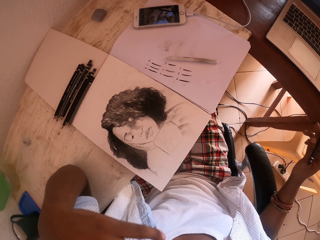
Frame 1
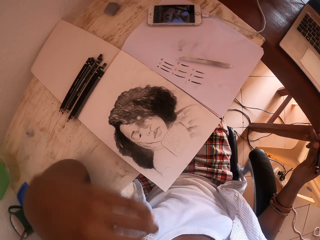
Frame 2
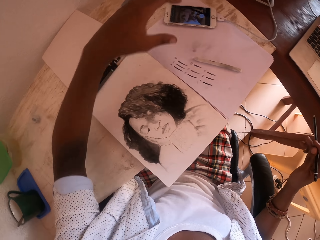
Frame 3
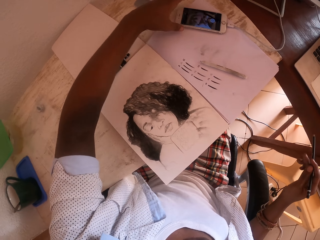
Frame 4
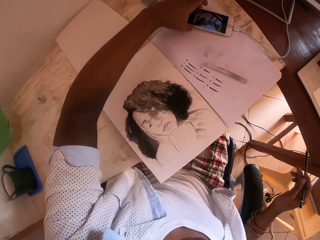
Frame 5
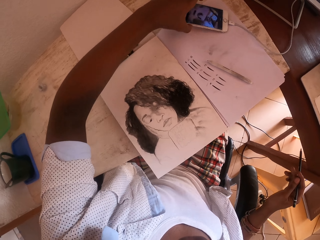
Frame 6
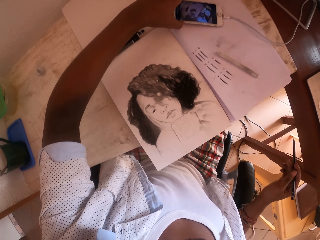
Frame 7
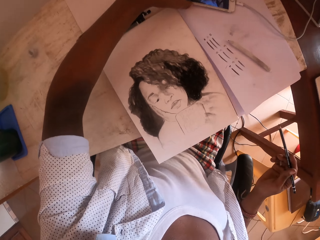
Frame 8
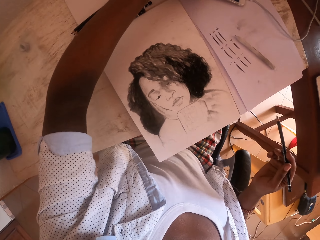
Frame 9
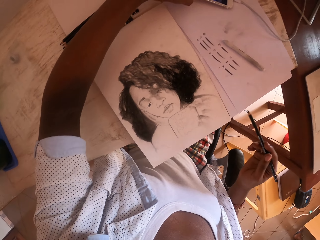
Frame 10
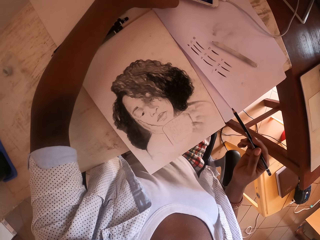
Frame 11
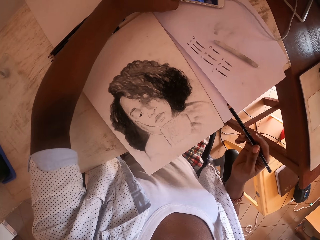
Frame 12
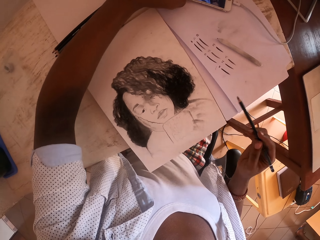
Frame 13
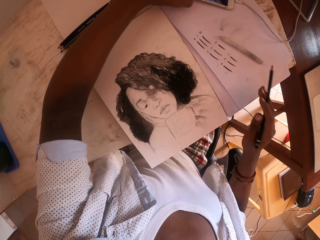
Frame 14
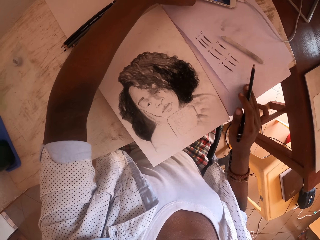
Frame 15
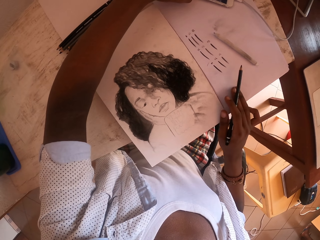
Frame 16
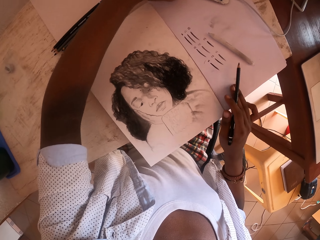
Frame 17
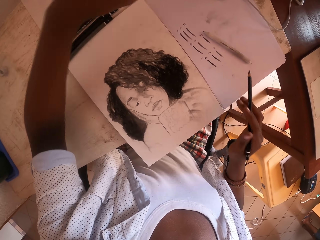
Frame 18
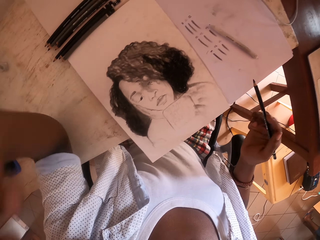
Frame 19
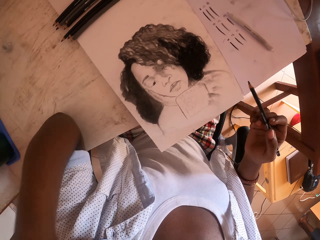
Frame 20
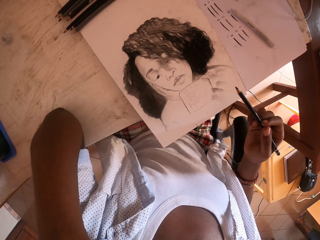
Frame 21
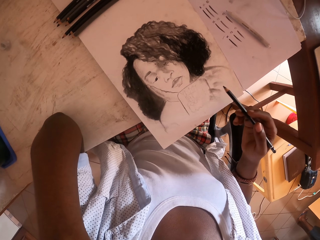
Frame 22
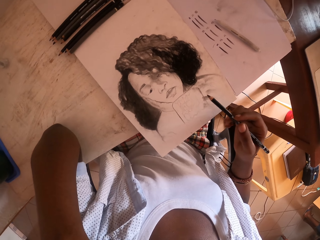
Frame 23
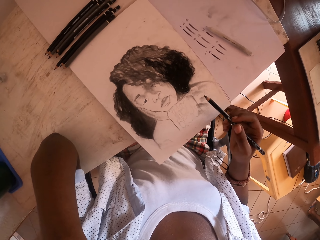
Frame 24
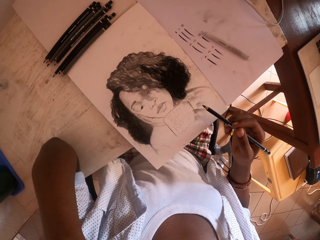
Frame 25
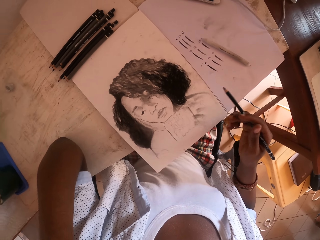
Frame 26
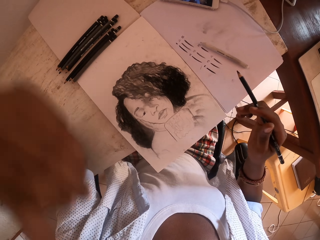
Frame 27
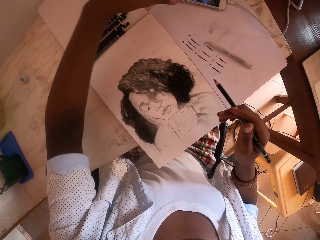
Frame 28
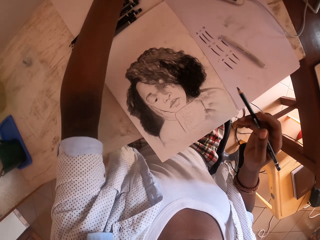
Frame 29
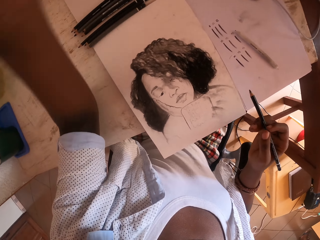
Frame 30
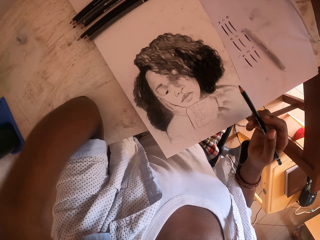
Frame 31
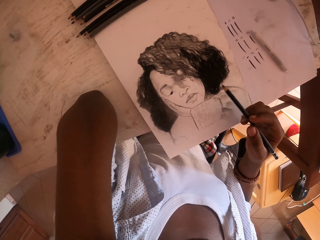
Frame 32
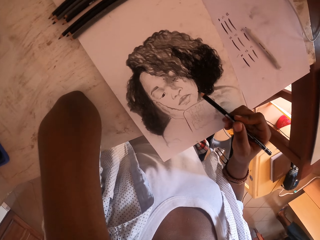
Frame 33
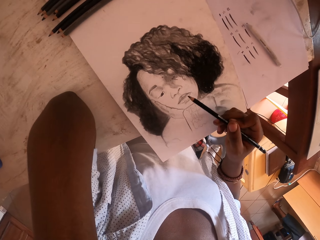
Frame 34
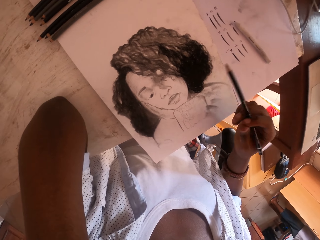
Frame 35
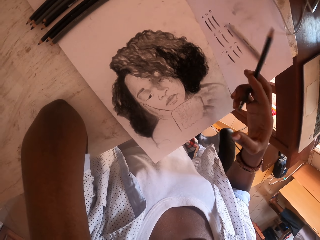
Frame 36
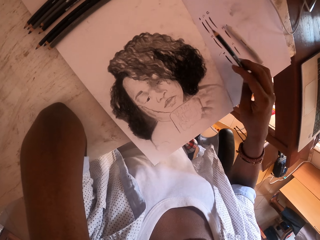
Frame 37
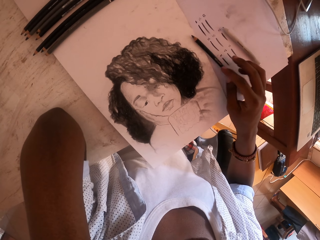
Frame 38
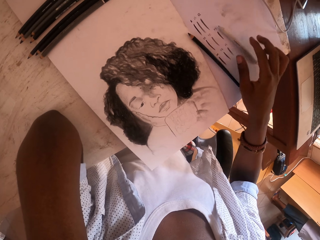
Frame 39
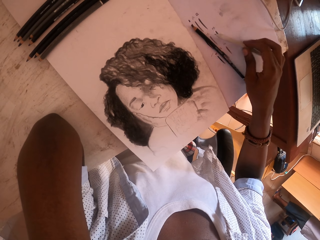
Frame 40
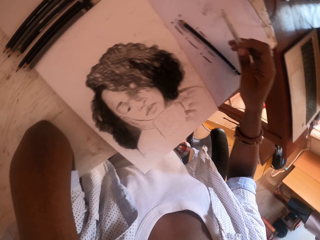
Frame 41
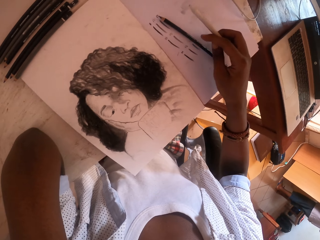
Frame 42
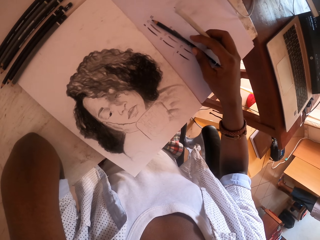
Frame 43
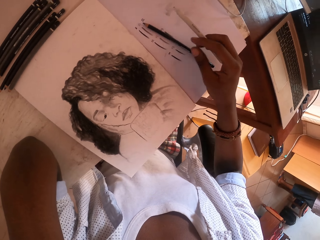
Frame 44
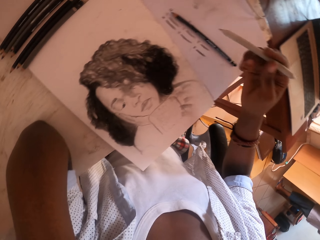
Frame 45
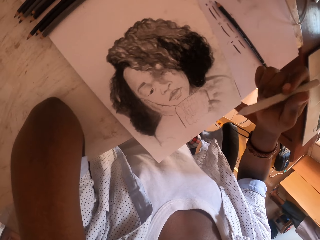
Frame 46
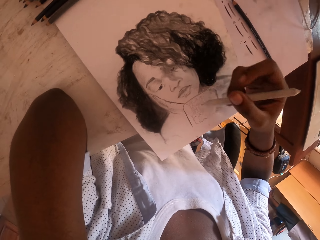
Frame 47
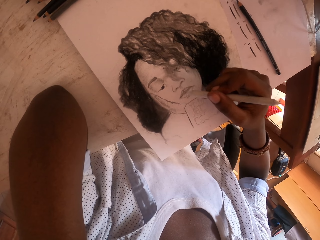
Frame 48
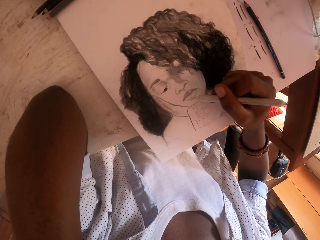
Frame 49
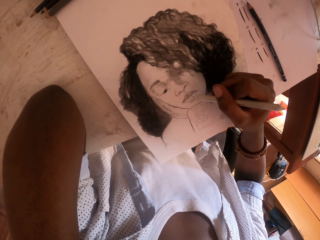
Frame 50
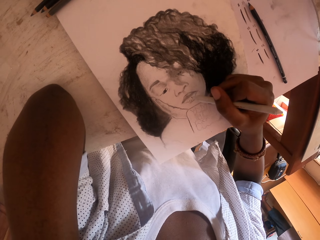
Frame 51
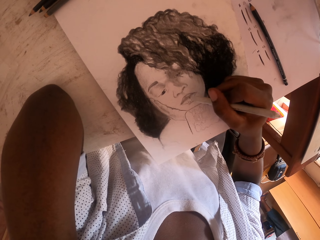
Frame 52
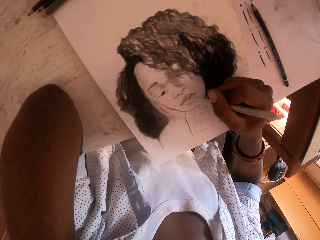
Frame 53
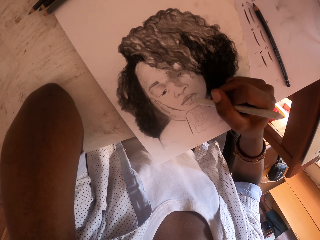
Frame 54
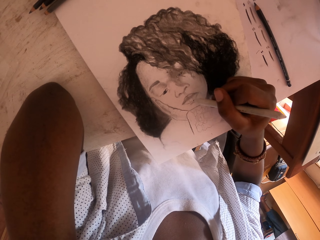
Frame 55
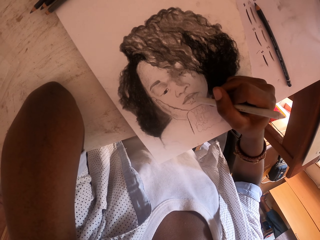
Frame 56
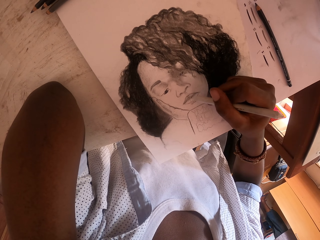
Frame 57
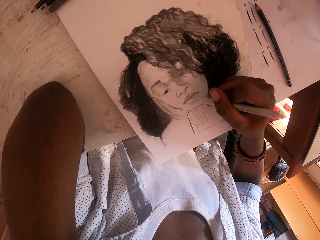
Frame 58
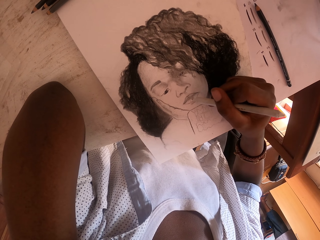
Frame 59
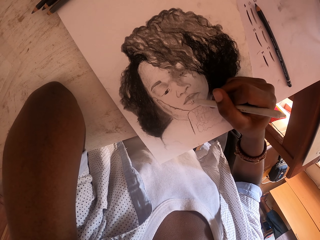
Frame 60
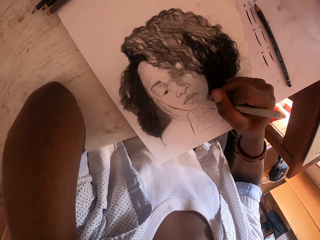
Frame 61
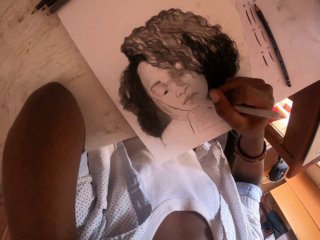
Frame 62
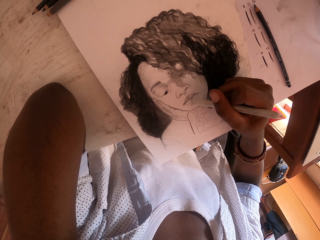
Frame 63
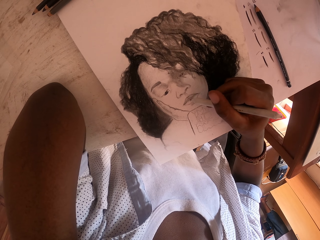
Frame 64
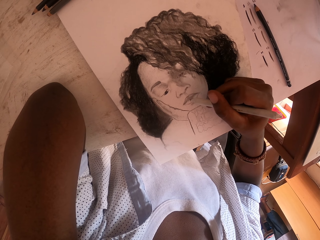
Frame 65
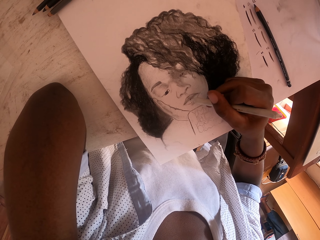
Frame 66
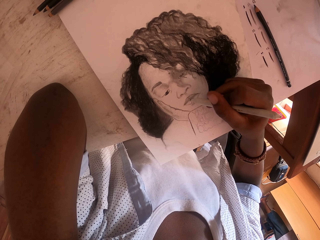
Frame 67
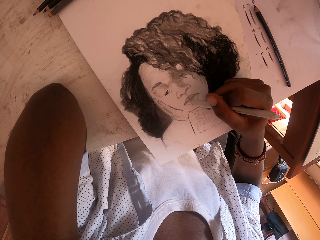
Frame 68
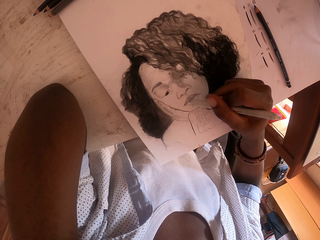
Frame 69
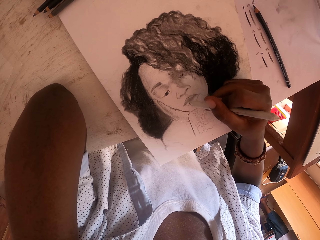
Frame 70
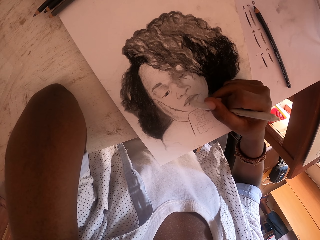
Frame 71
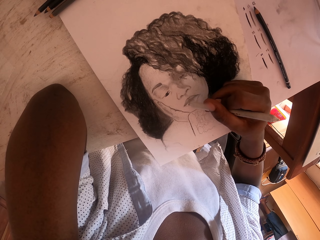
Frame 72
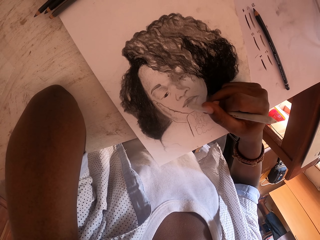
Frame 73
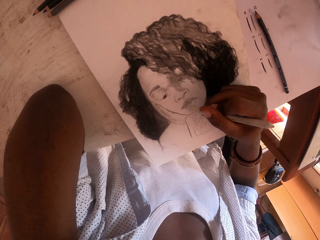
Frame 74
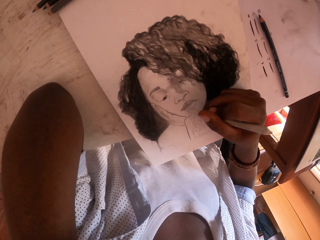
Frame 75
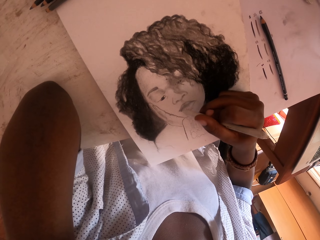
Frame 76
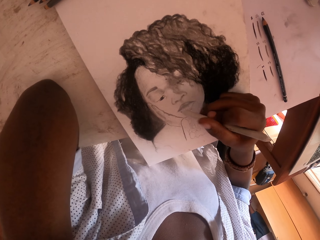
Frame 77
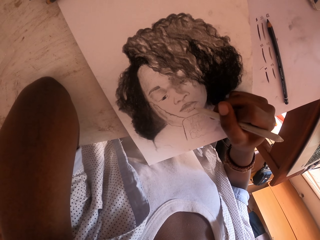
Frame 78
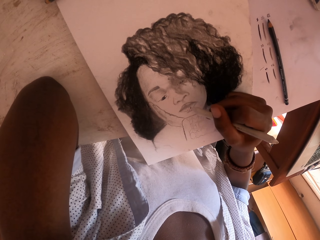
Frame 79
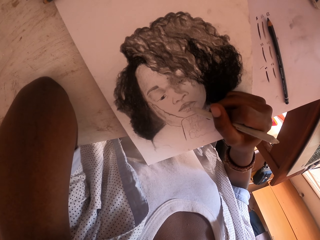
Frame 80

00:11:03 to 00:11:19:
The camera wearer touches his face with a hand. He holds a phone. He touches a paper with his right hand. He puts the phone down. He stares at a drawing. He touches his face. He puts his hand forward. He folds his hand. He places down a pencil. He picks up the pencil. He draws on the paper with the pencil.

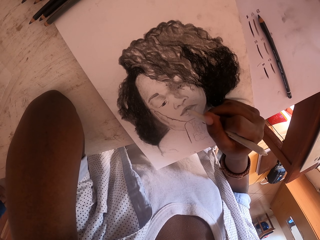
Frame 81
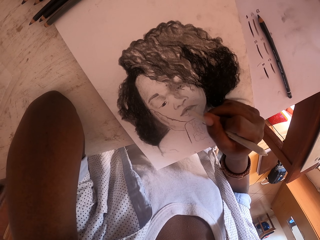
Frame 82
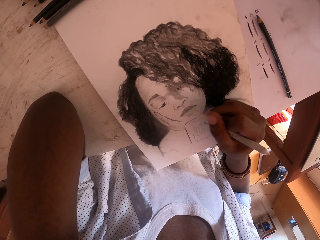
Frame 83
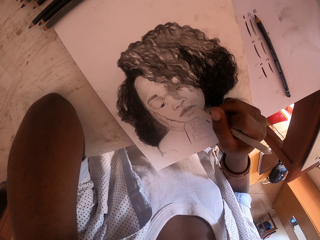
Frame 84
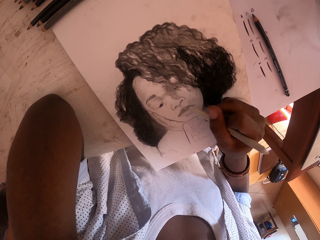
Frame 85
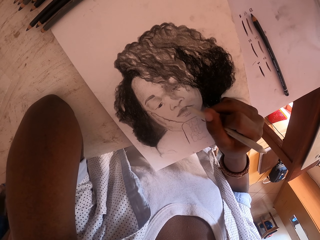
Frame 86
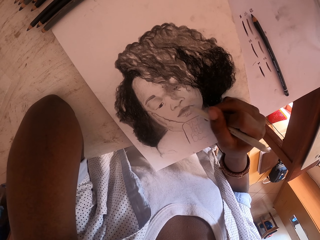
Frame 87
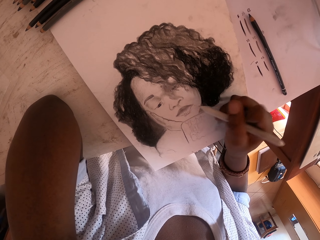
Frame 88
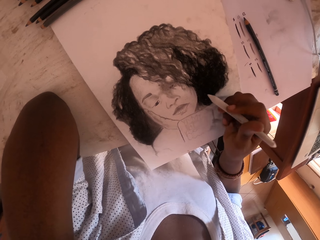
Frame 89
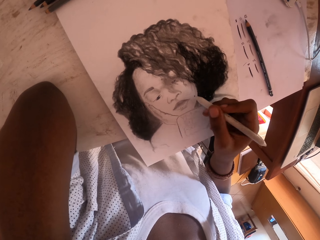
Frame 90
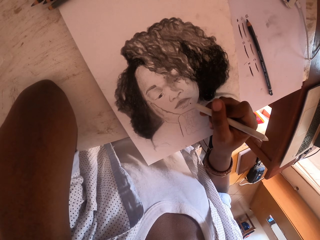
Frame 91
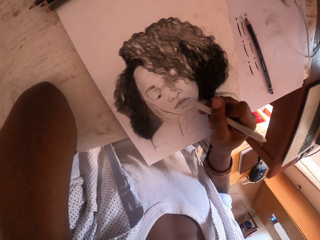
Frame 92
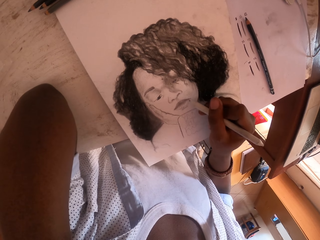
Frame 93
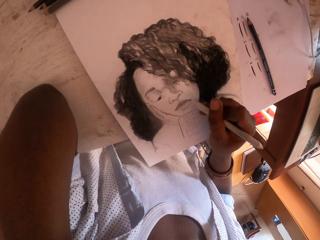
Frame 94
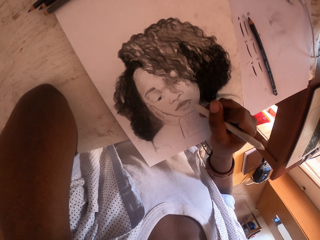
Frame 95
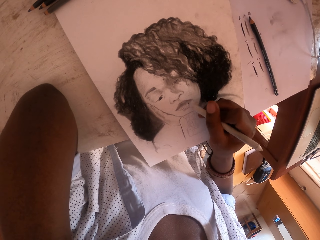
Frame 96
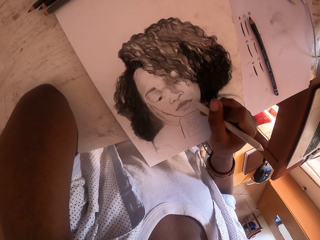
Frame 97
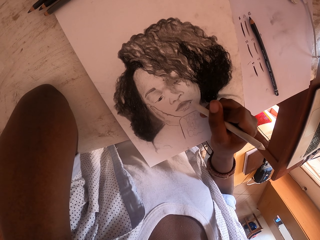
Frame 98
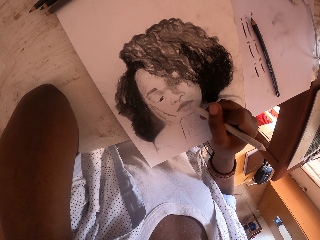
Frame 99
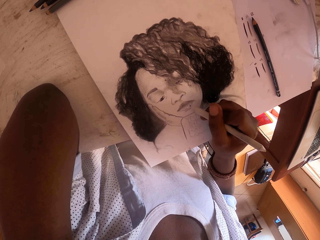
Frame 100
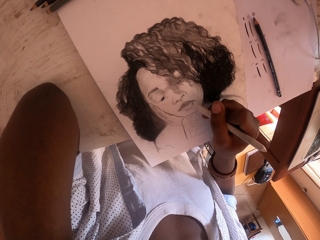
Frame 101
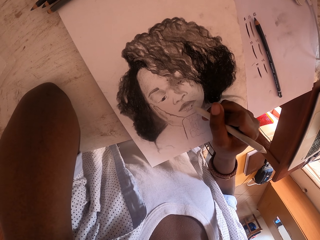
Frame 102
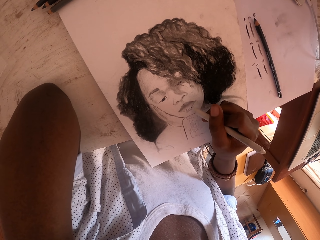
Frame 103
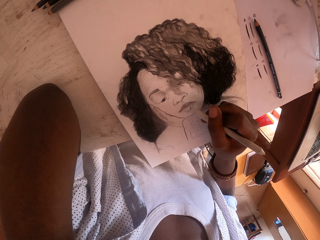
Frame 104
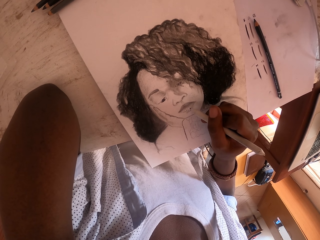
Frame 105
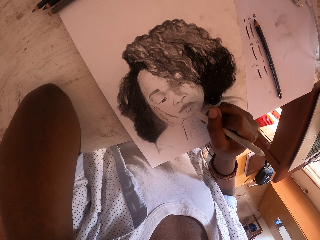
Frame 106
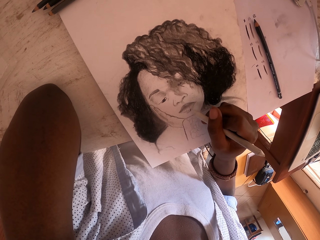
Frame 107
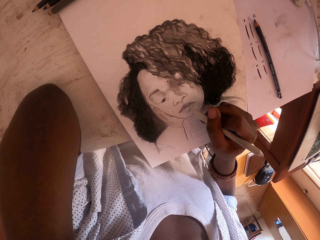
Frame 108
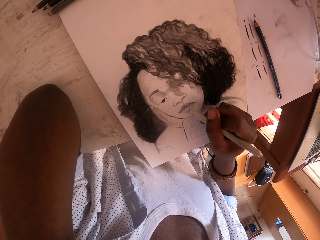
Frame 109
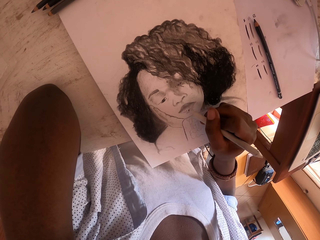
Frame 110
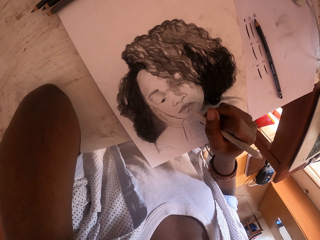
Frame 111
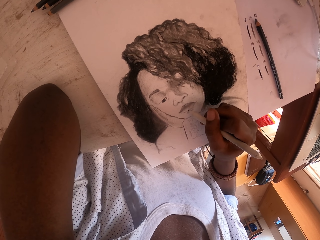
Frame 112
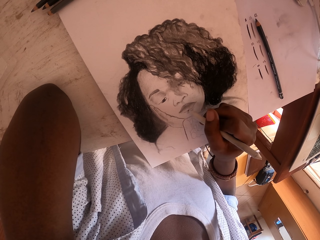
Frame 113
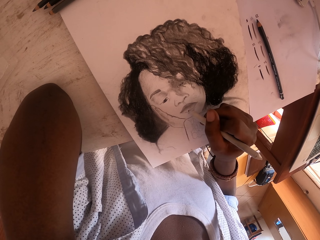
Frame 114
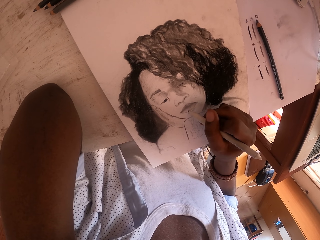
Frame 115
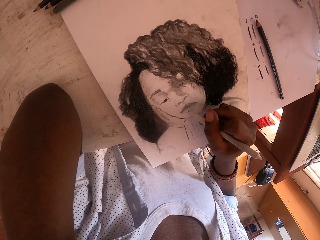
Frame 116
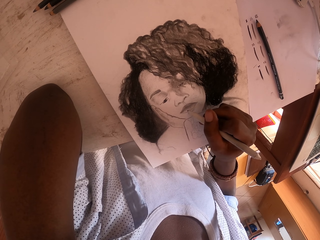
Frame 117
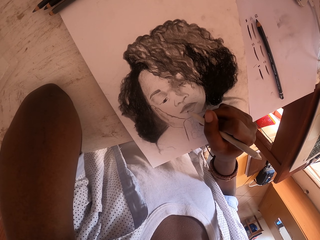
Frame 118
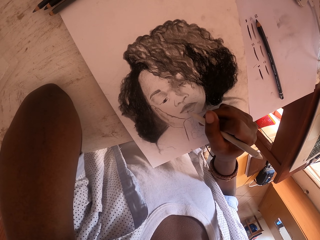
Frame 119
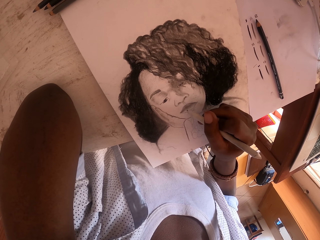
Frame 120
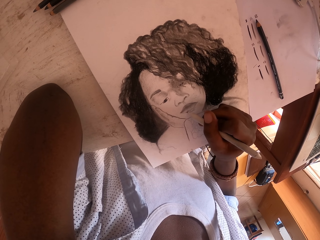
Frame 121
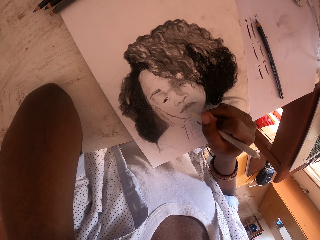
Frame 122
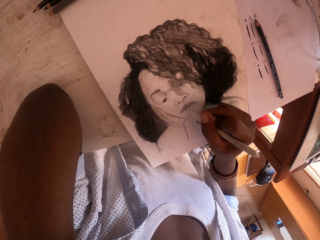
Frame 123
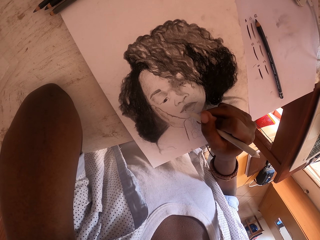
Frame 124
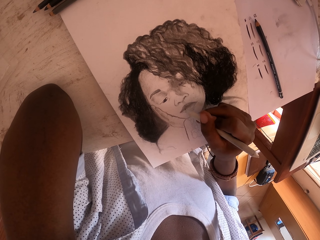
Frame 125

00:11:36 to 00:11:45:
The camera wearer stares at a drawing. They draw on a paper with a pencil.
